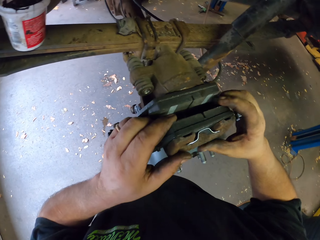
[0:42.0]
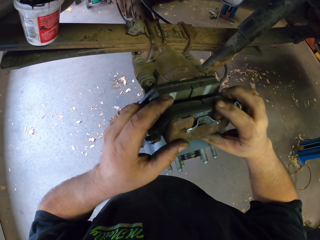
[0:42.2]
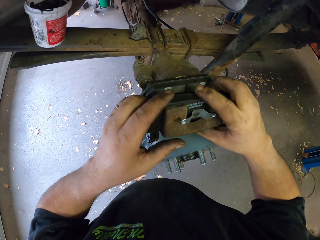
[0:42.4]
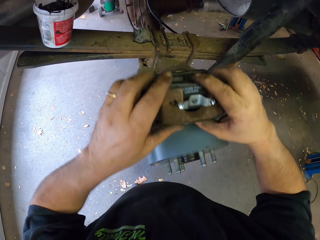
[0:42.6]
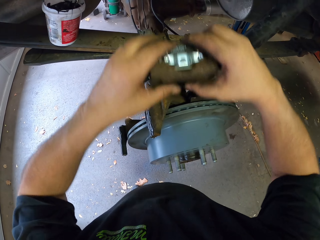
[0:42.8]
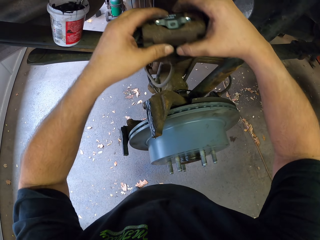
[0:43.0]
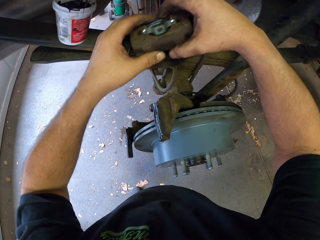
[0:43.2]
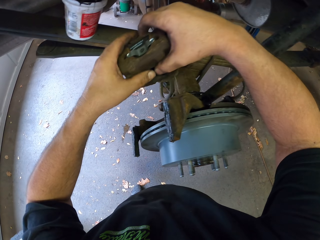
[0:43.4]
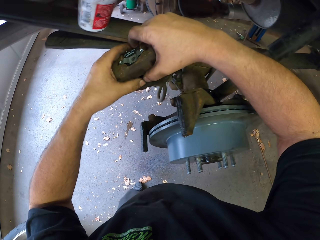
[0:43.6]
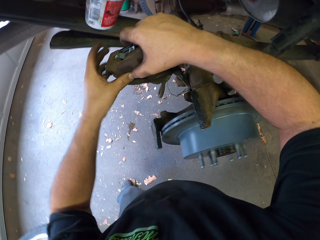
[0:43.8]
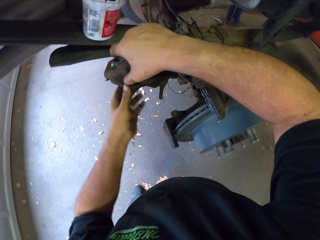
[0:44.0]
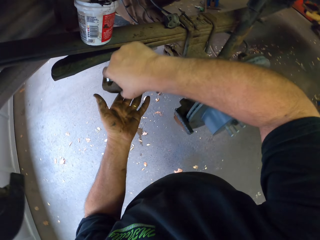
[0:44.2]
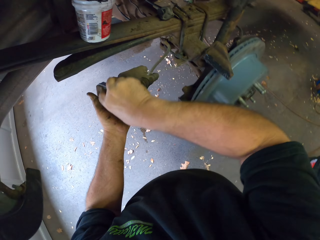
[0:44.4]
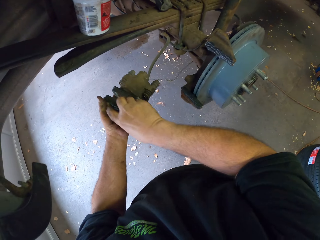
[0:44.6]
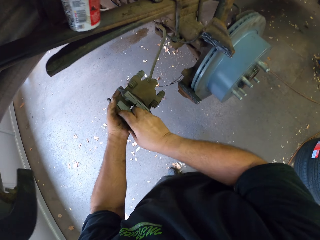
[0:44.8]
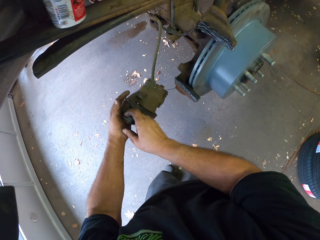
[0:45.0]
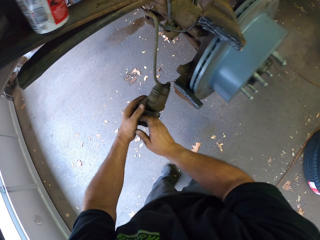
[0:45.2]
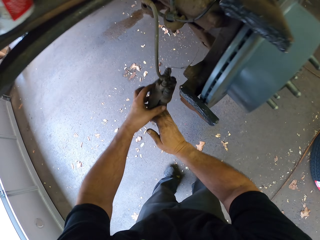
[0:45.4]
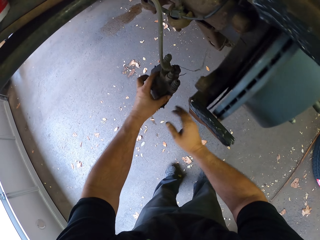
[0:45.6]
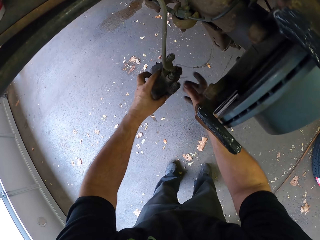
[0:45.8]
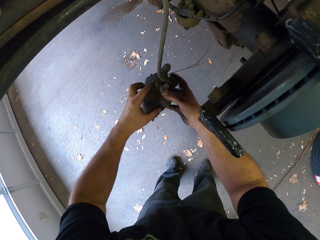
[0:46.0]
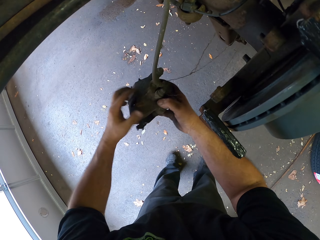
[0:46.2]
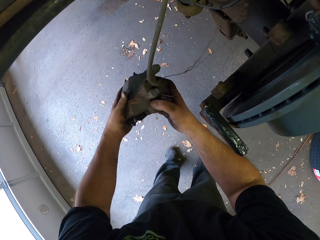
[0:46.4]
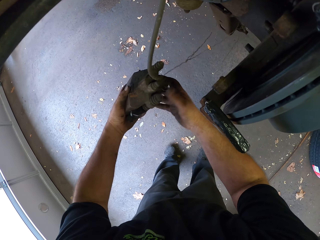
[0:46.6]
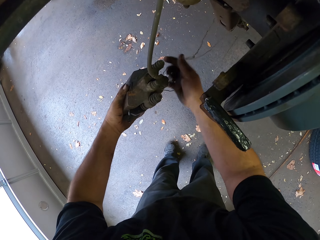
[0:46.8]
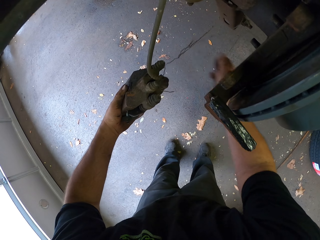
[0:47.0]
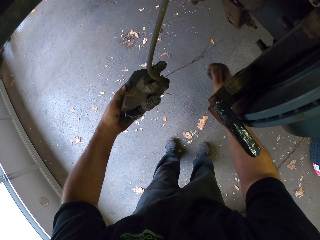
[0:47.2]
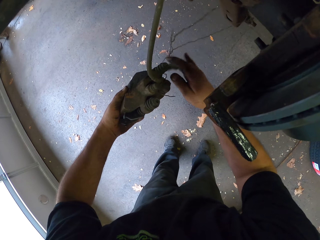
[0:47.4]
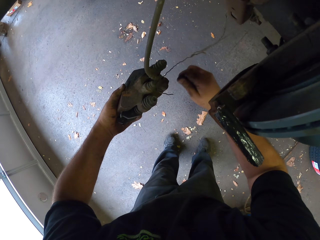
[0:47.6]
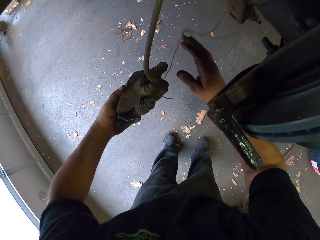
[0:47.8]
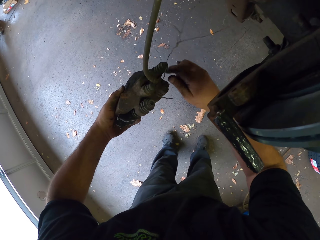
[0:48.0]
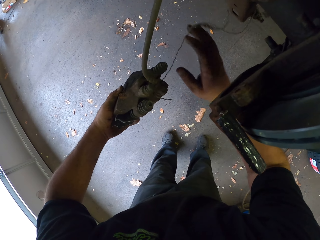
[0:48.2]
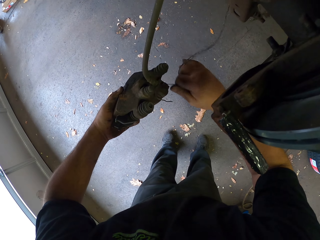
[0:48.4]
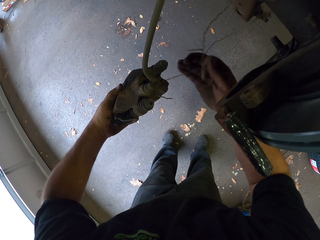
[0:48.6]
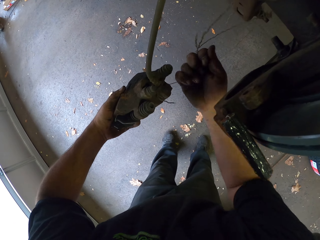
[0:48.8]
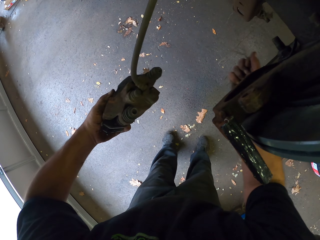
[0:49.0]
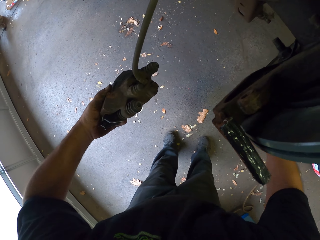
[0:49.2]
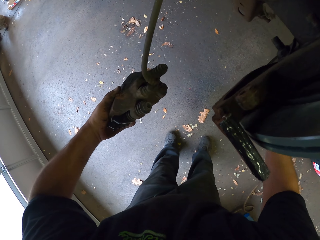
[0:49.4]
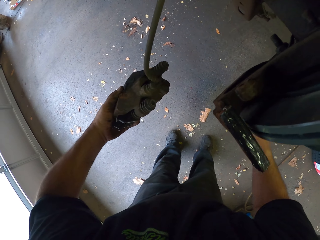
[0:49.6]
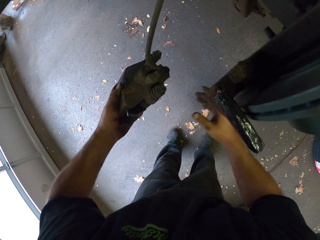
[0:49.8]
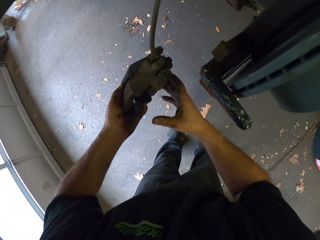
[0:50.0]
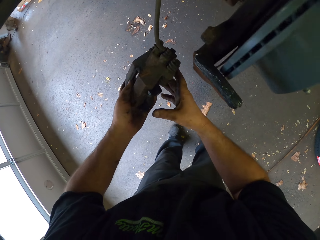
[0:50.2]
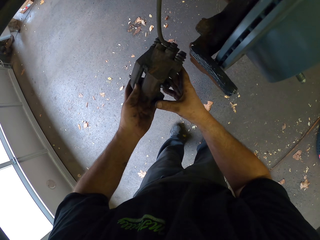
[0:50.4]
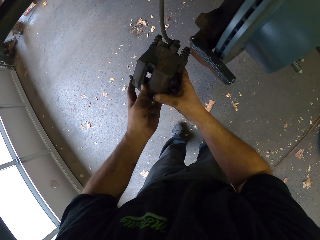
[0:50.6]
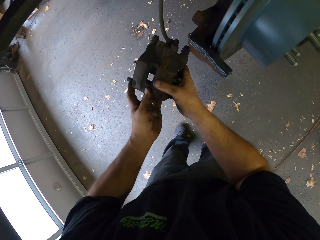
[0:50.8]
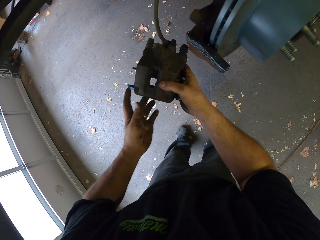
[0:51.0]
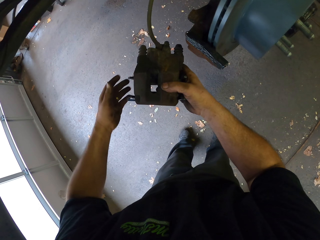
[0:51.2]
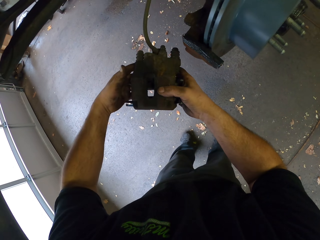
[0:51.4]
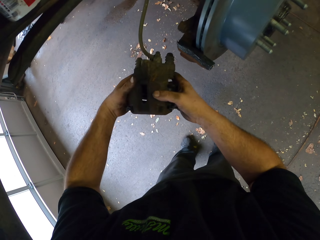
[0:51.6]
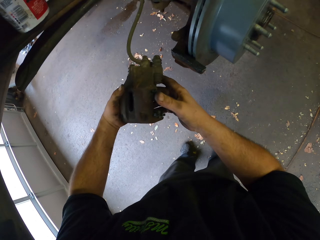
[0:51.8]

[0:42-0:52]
The camera wearer moves the brake case. They cut the thread with the hand.

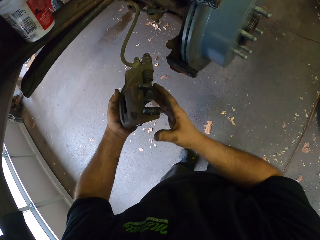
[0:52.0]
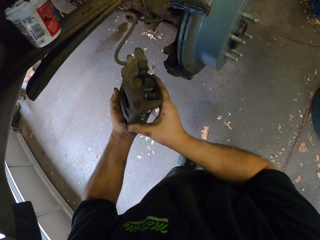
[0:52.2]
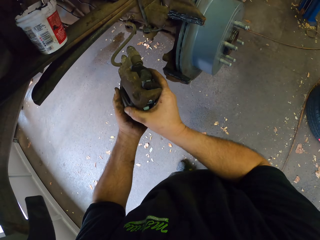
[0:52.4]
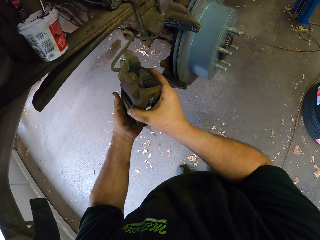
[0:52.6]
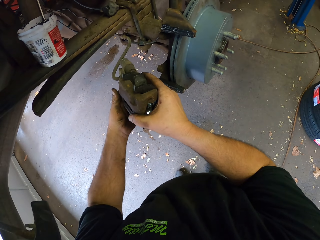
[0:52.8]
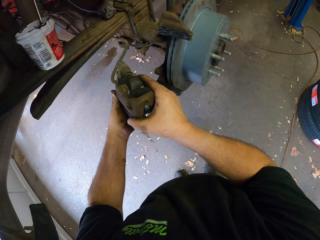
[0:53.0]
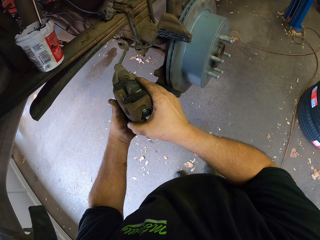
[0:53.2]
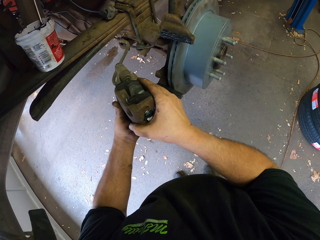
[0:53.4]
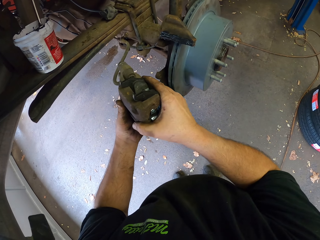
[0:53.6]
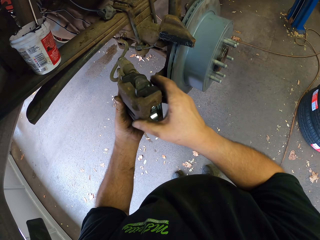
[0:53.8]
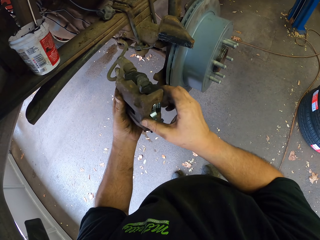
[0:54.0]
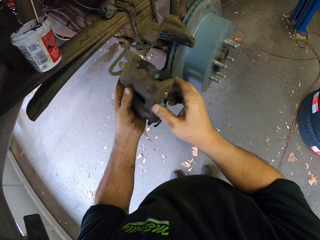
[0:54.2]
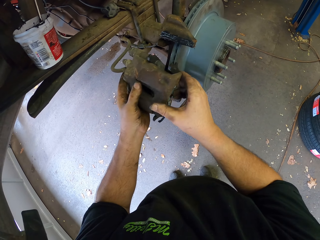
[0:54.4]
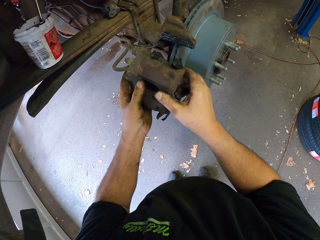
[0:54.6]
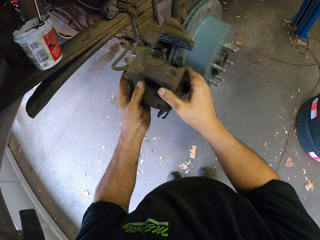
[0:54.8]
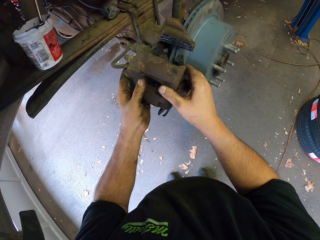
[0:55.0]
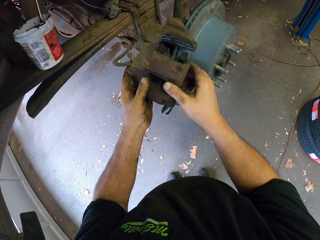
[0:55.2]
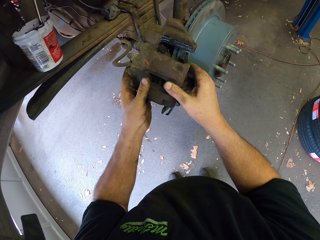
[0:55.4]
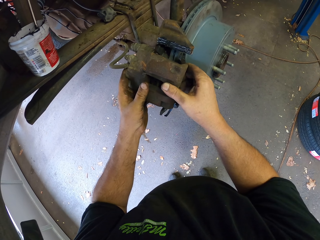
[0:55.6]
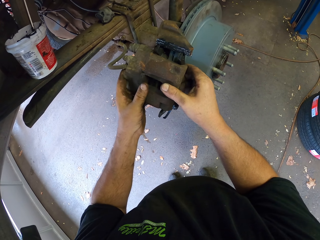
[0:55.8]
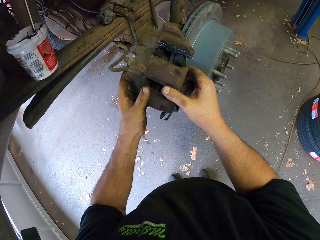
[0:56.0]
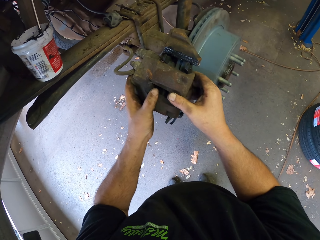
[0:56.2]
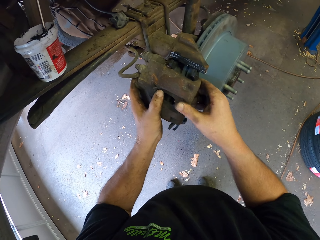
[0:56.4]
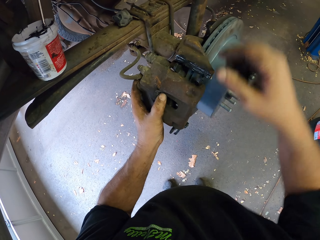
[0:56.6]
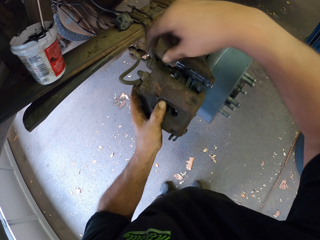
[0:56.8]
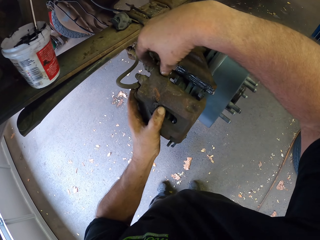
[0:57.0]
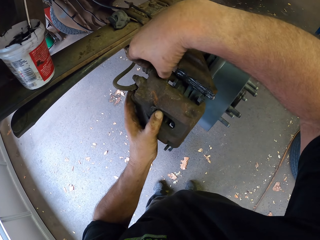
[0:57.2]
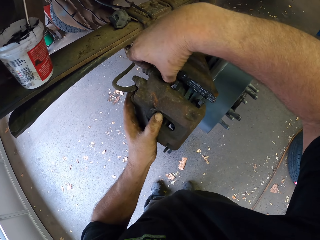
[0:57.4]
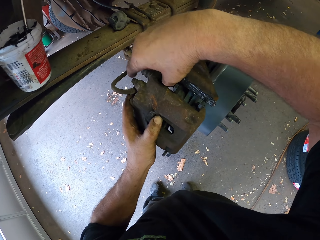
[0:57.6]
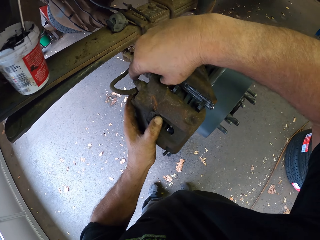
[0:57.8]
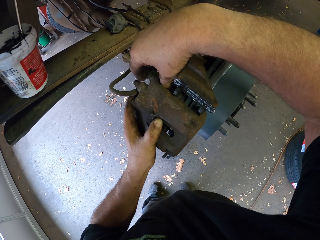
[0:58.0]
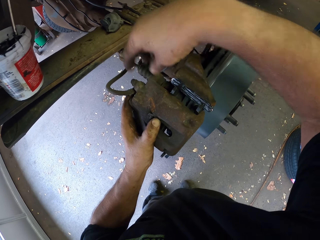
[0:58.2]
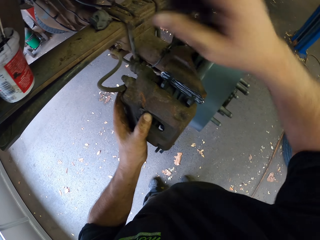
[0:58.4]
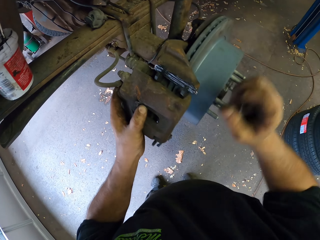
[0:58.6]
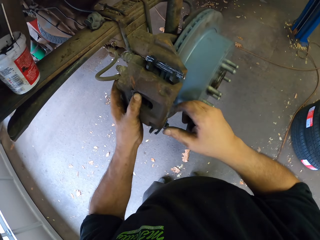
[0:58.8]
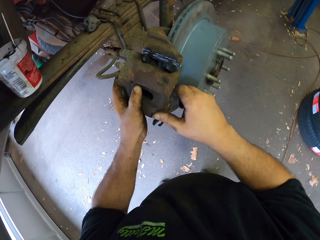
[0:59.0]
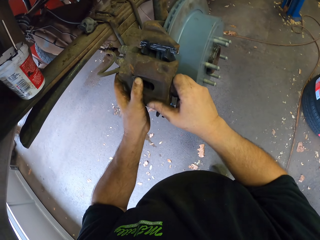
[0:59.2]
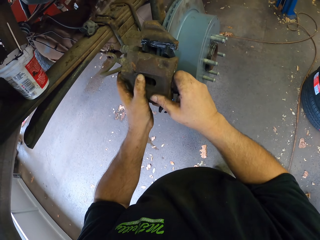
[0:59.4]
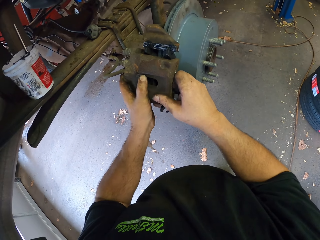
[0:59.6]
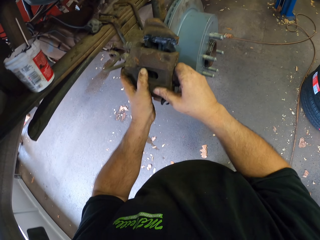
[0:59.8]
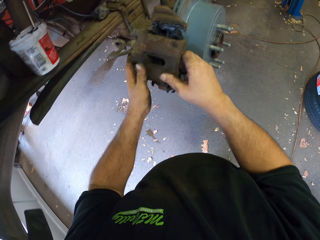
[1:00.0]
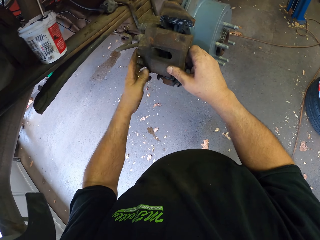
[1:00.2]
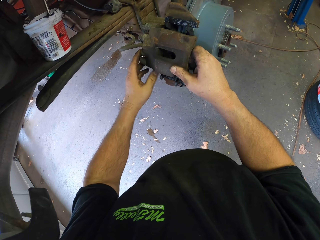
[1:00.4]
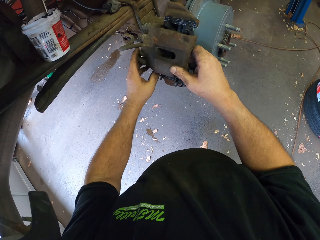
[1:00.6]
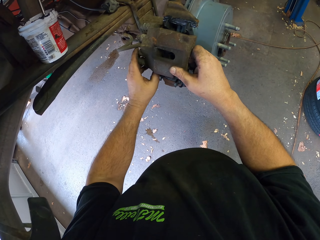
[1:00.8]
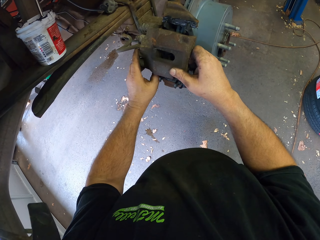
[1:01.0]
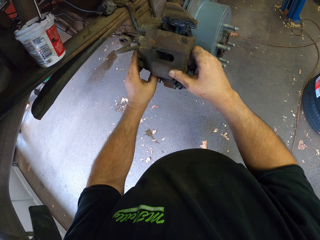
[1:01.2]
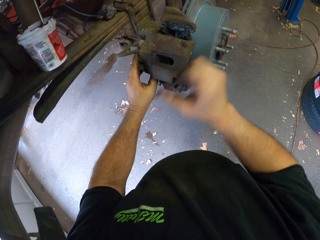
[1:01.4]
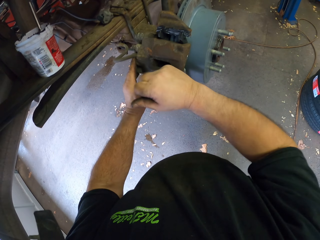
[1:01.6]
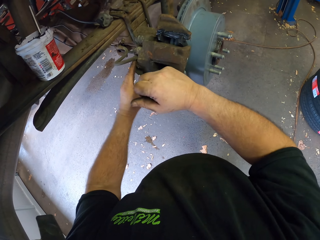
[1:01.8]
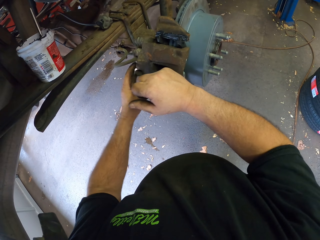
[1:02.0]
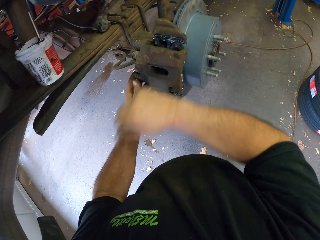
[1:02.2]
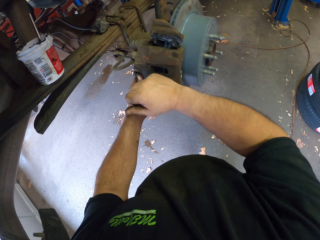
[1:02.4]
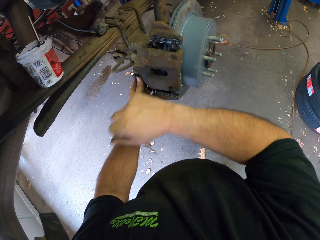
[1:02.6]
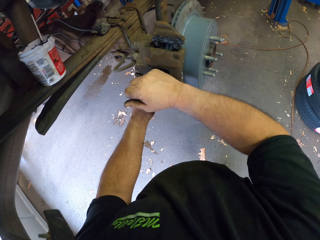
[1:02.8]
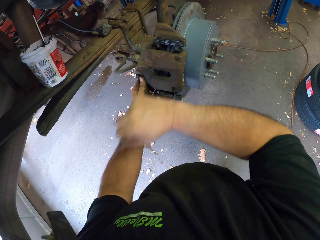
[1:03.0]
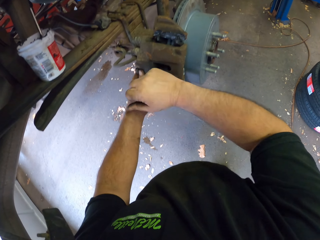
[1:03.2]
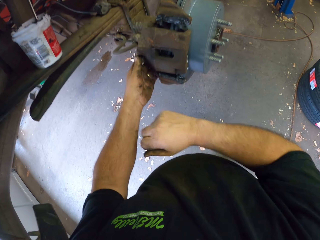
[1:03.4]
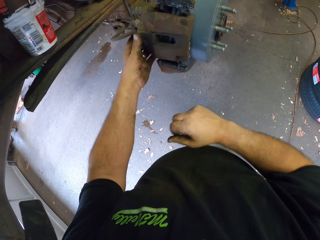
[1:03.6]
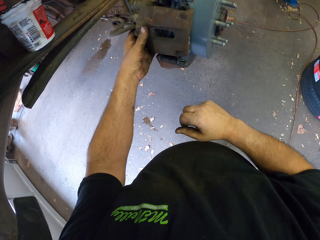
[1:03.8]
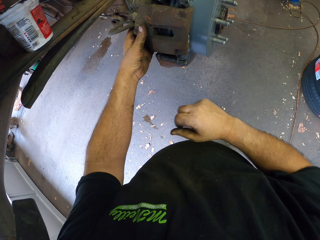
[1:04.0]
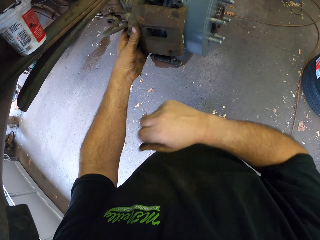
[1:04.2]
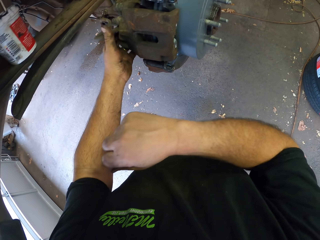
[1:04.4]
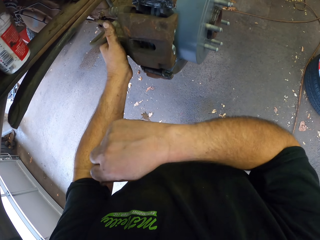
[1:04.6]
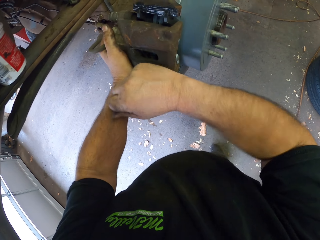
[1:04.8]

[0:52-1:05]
The camera wearer fixes the brake pad to the wheel rim. They work on the car. They hit the brake pad.
